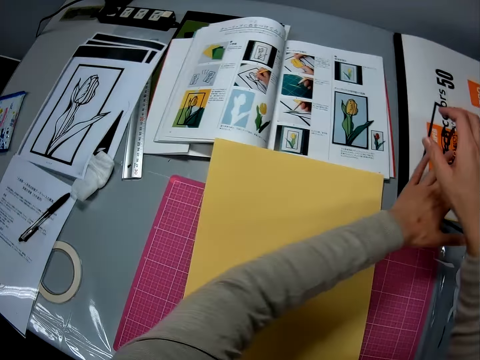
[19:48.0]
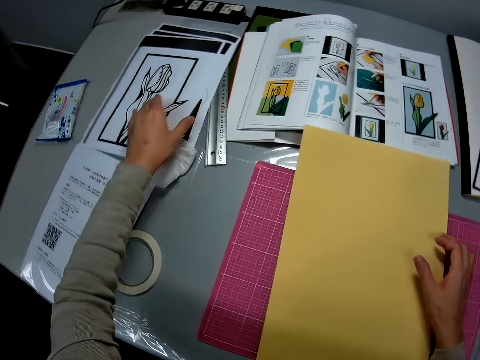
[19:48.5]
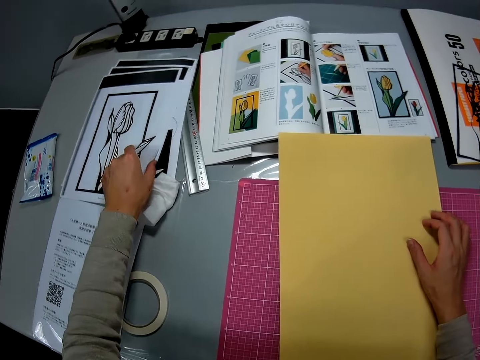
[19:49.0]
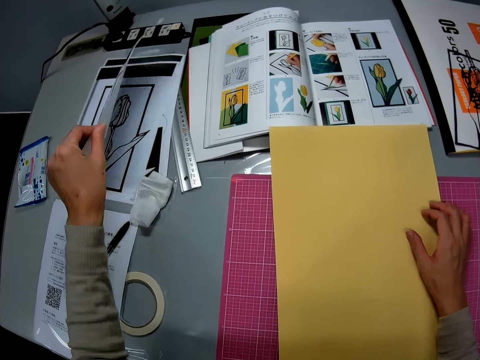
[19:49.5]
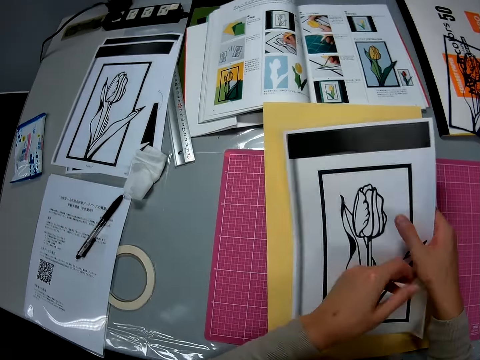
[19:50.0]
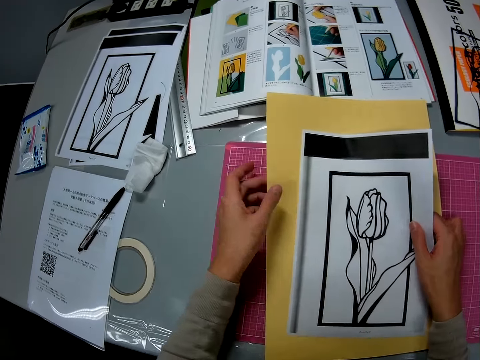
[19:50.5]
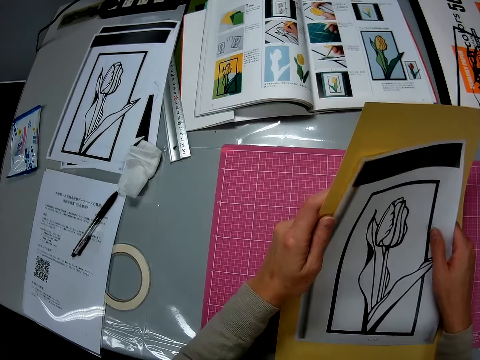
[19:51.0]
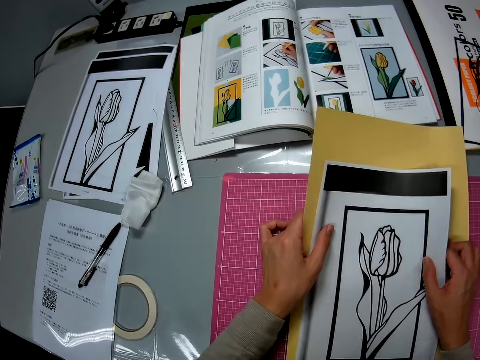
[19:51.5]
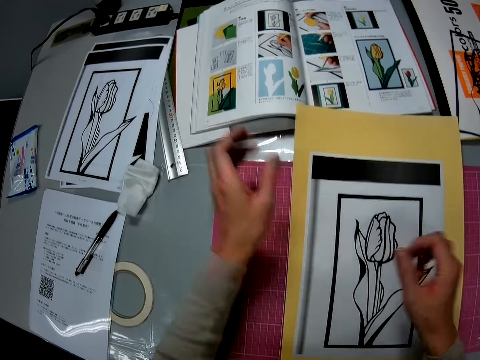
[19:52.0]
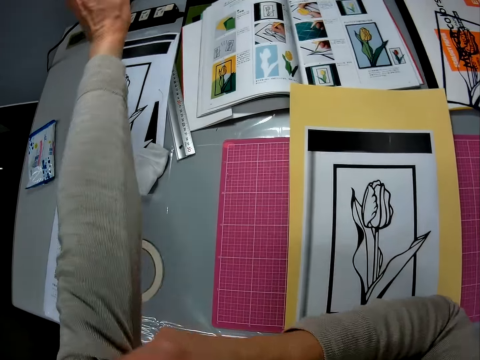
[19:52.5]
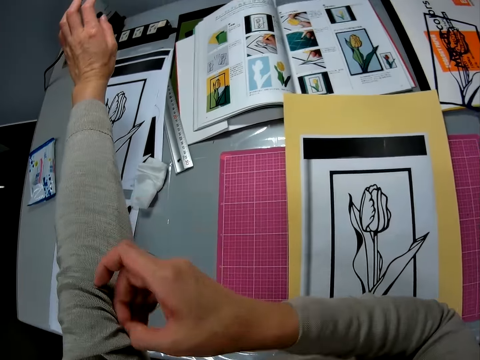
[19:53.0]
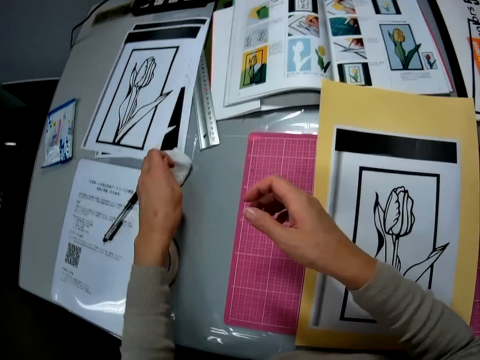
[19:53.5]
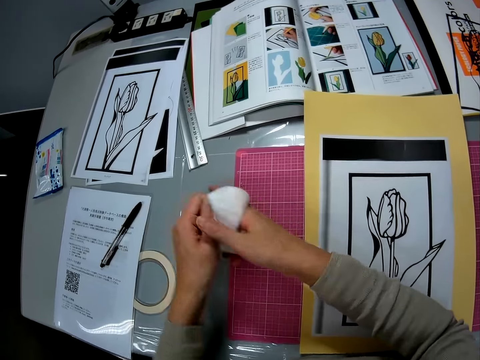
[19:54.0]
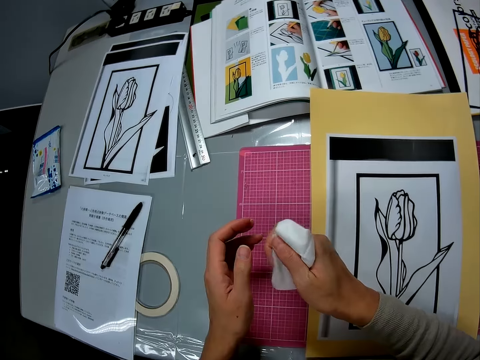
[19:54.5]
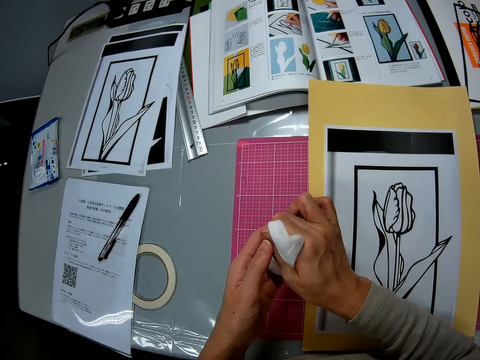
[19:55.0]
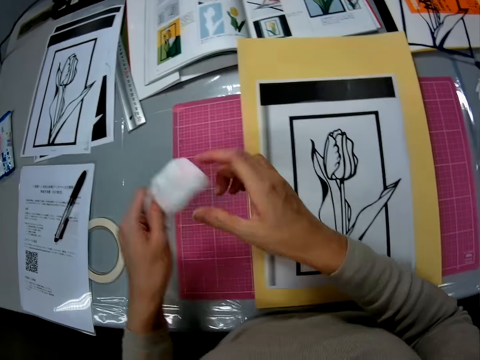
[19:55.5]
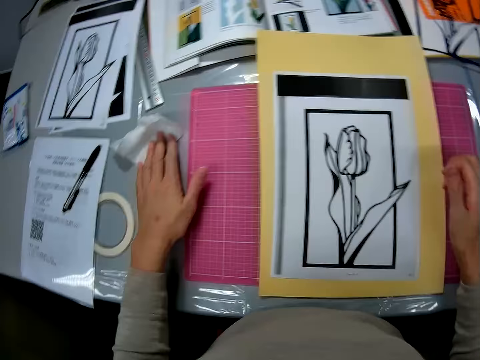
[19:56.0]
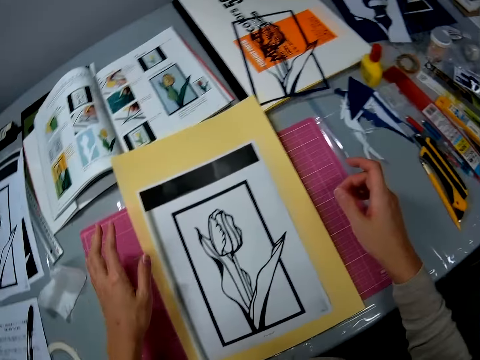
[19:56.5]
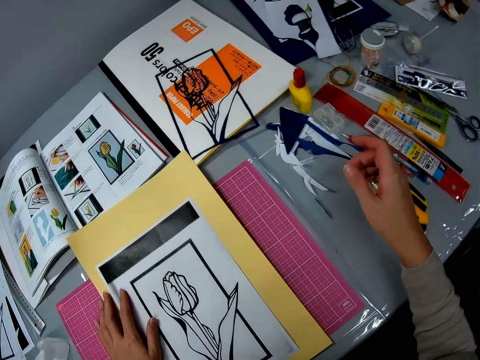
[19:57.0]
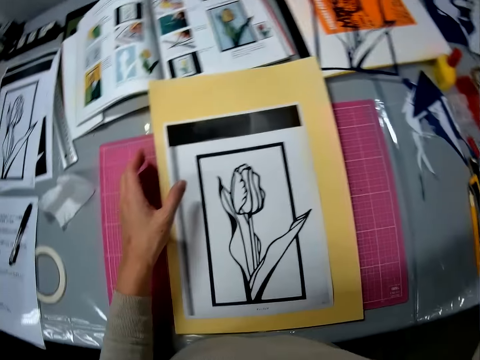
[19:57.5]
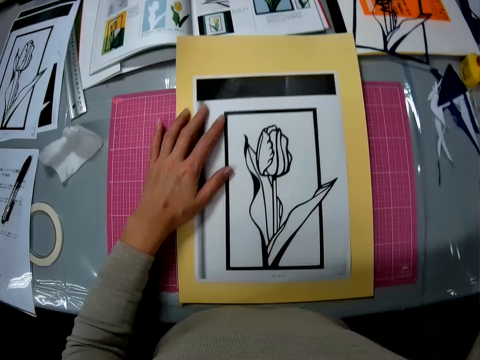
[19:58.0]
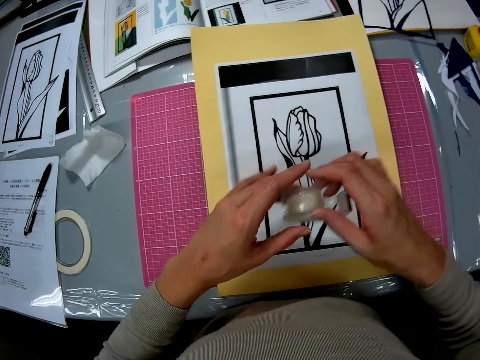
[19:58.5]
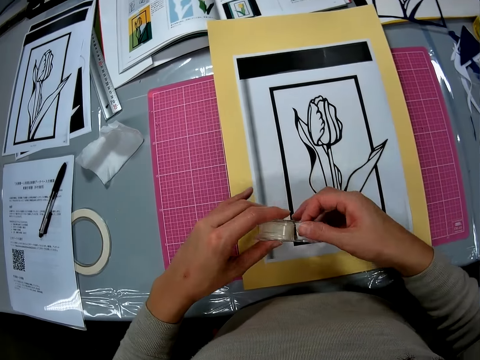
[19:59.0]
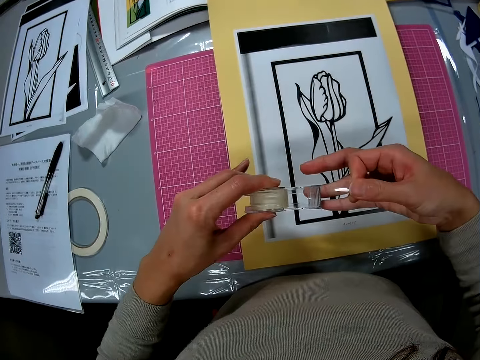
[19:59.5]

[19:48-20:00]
The camera wearer places the paper art on the packed color paper. He picks up a paper. He switches the paper to the other hand. He lifts the paper off the cutting mat. He places a printed piece of paper on the color book. He pulls his sweater. He picks up a towel. He switches the towel to the other hand. He holds the towel with both hands. He puts the towel on the table. He pushes a paper.

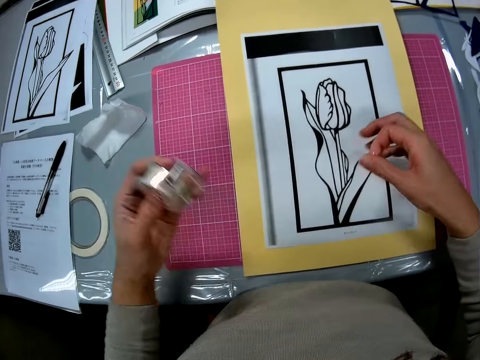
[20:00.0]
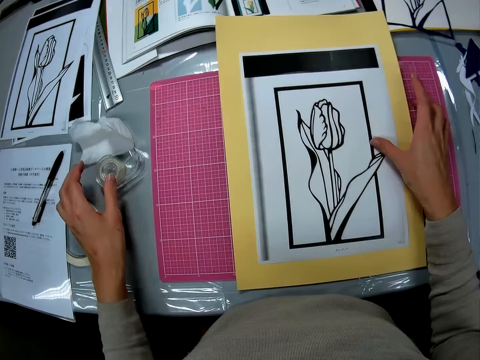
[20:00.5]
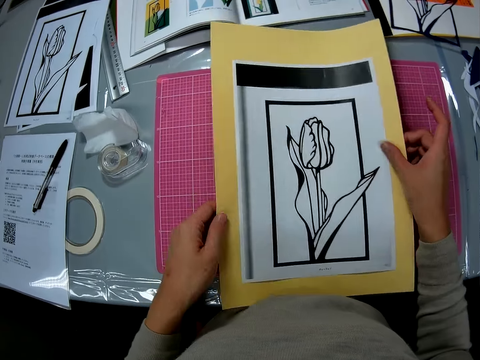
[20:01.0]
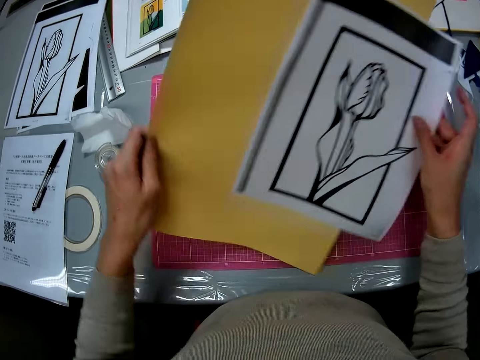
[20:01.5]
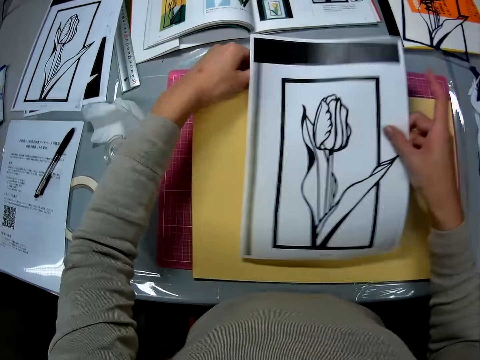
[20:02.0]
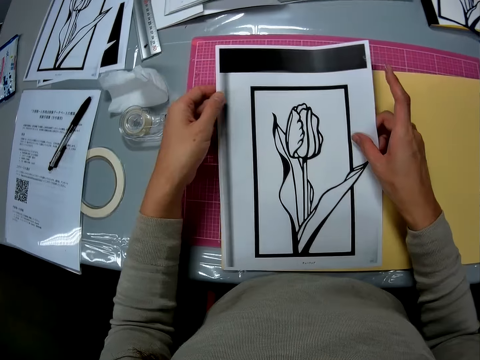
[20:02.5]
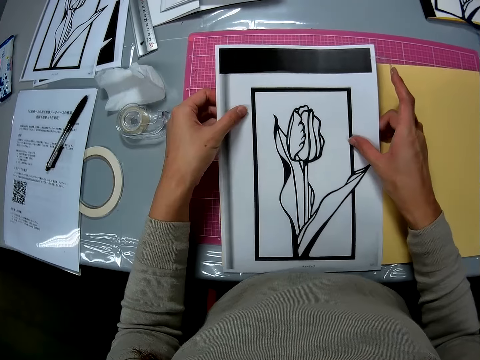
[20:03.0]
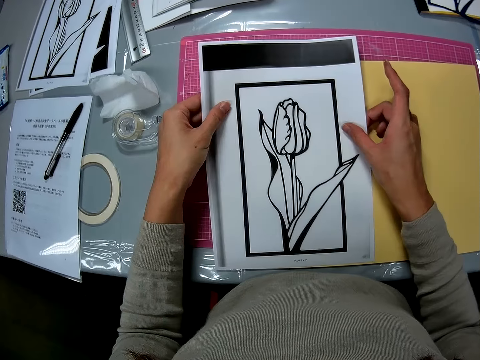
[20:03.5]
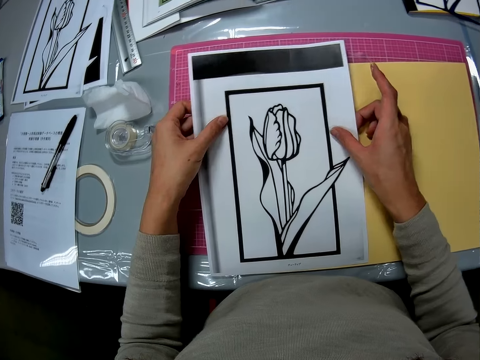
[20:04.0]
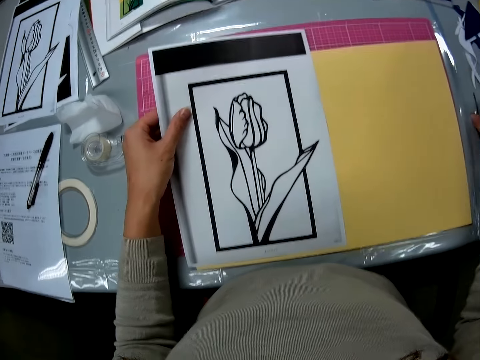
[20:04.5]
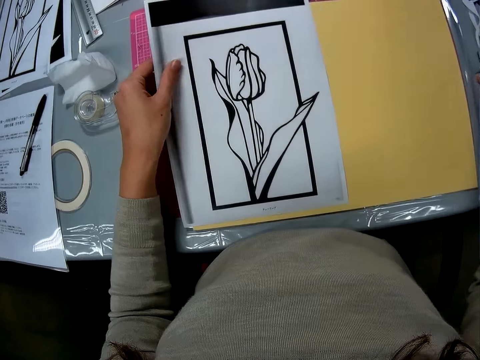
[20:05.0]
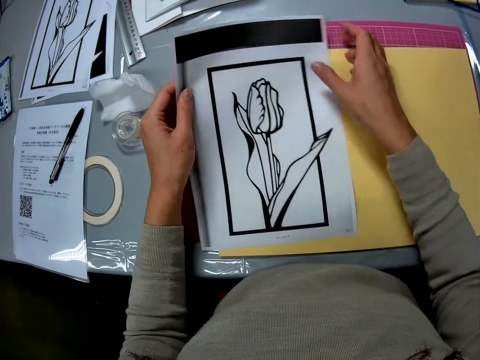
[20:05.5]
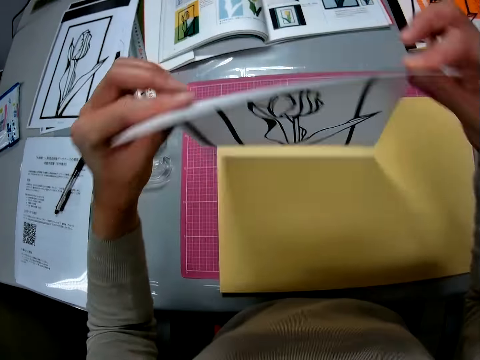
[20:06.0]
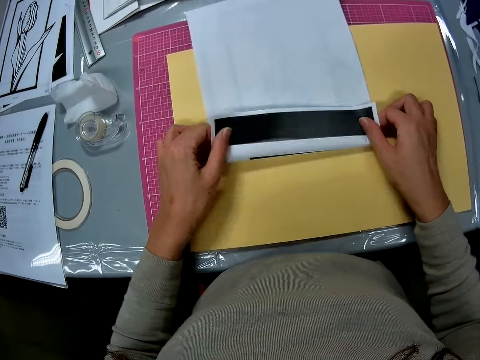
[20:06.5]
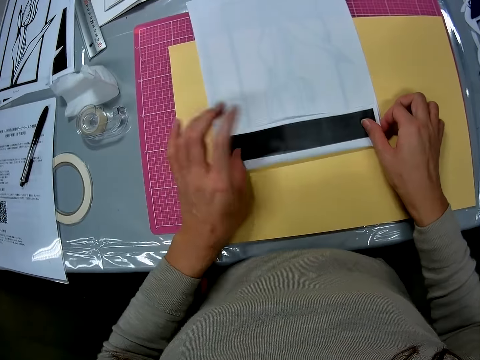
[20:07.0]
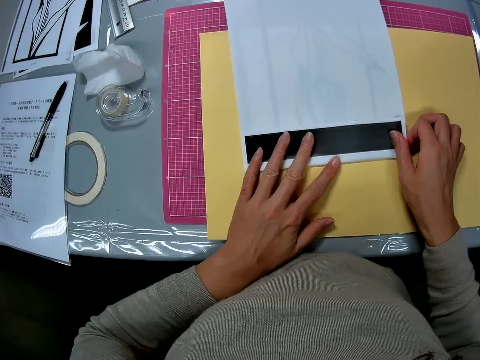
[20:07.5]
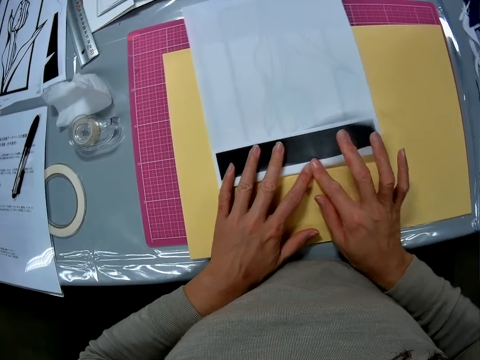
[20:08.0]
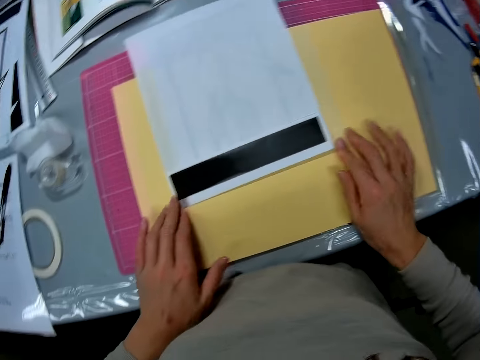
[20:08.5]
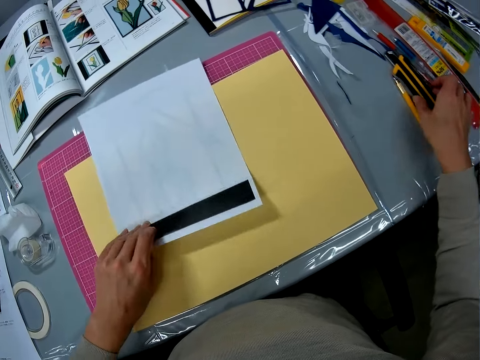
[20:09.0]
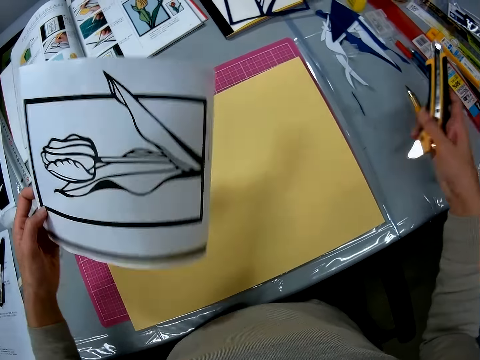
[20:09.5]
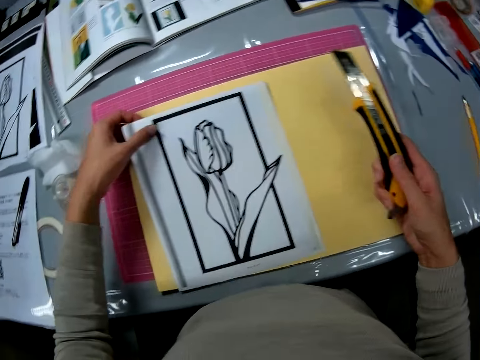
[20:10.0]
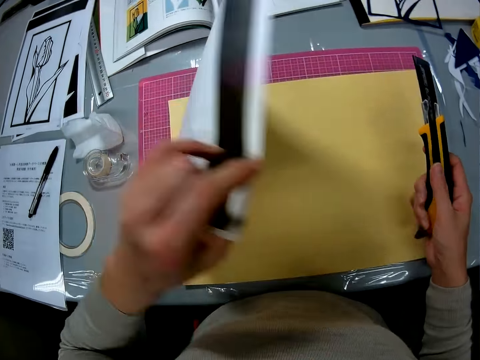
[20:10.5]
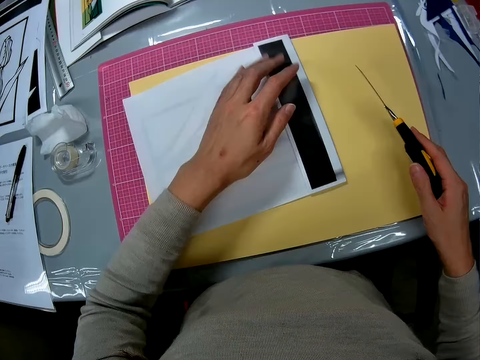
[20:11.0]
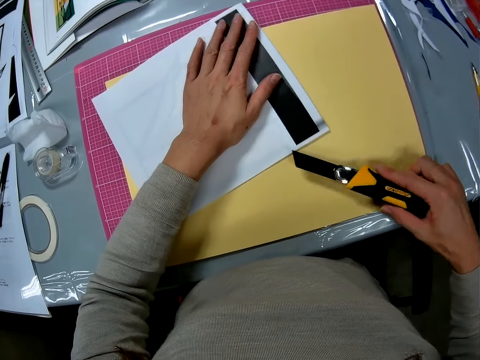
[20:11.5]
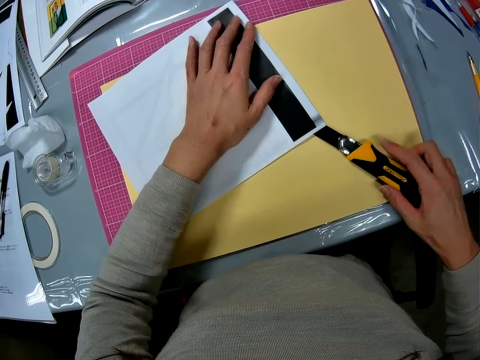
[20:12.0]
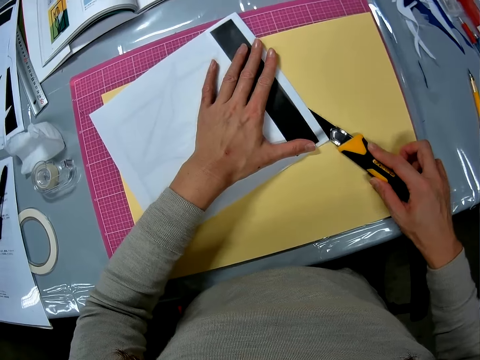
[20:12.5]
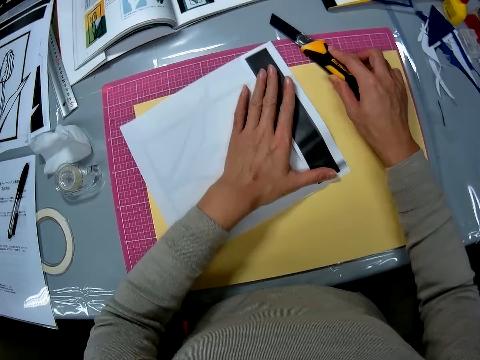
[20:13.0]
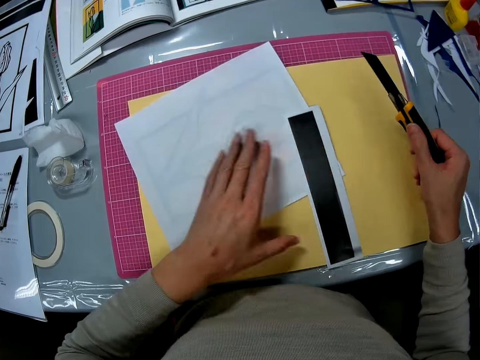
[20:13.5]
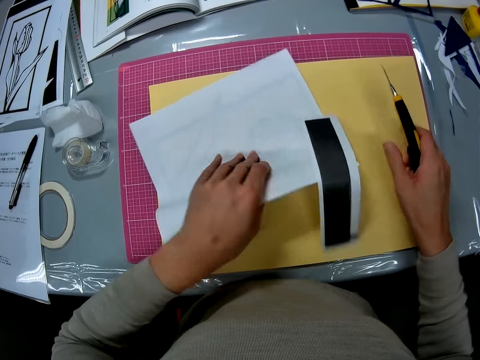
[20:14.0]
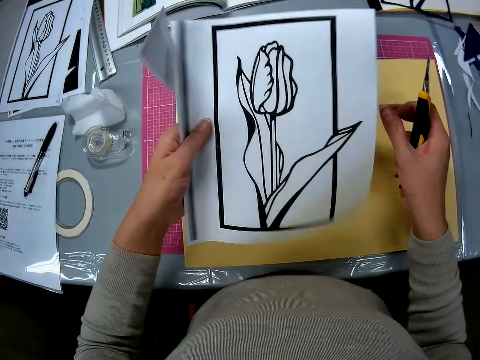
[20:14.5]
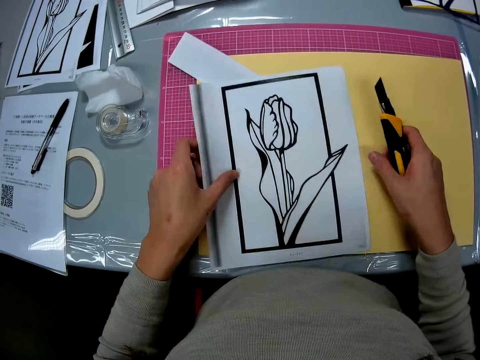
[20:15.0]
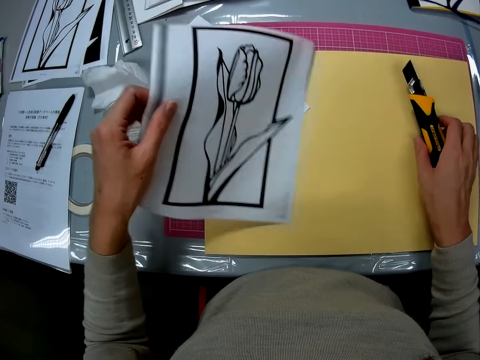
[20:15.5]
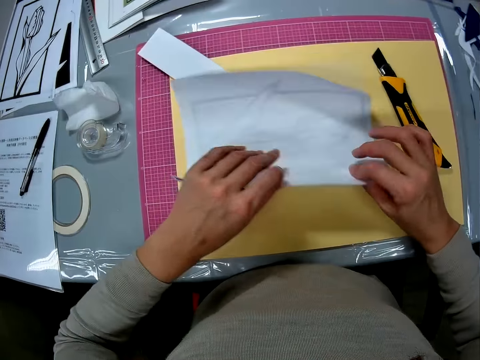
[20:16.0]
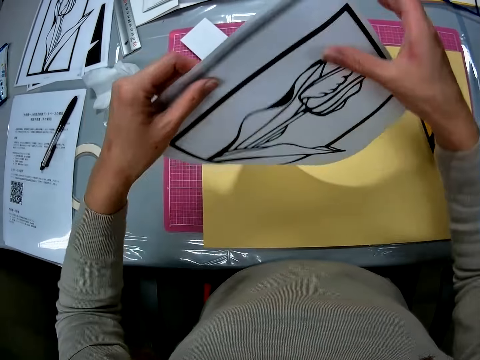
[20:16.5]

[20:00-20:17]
The camera wearer pulls a tape. They put the tape roll on the table. They pick a paper. They separate the papers. They flip the color paper. They place the printed piece of paper on the color book. They pick a paper, flip the paper. They fold the edge of the printed piece of paper. They pick a craft knife. They flip a paper. They put the paper on a paper. They flip a paper. They put the paper on a paper. They cut out the edge of the printed piece of paper with the craft cutter knife. They pull a paper. They pick a paper, flip the paper. They put the paper on a paper. They put the craft knife on a paper. They flip a paper.
